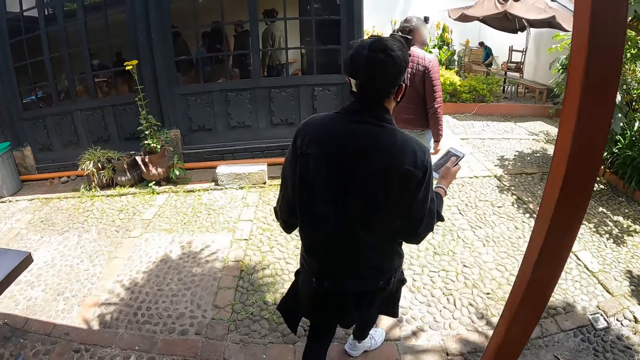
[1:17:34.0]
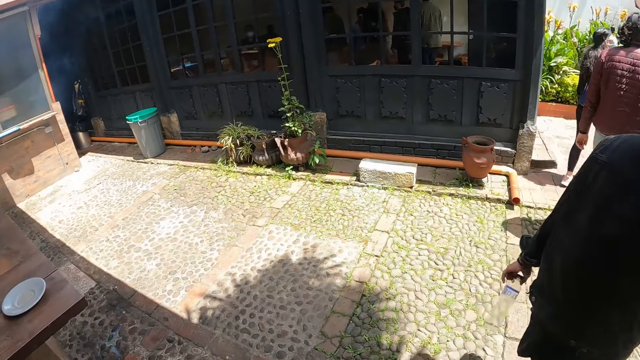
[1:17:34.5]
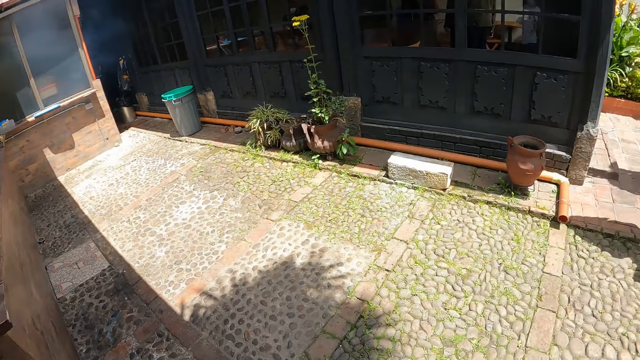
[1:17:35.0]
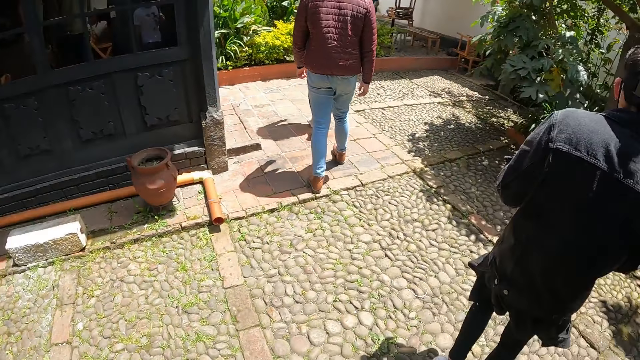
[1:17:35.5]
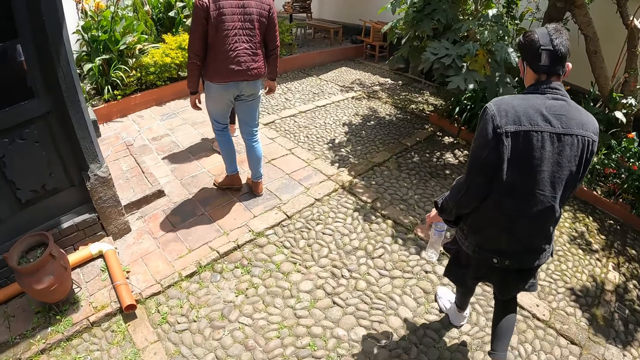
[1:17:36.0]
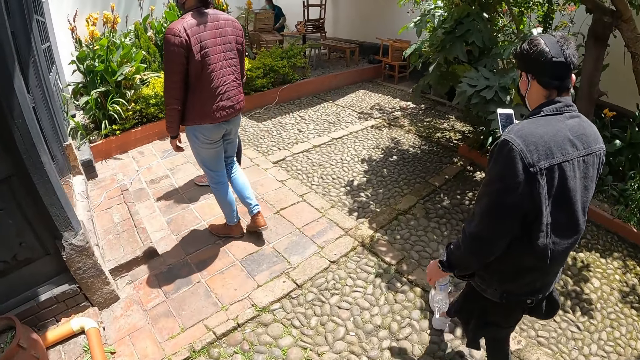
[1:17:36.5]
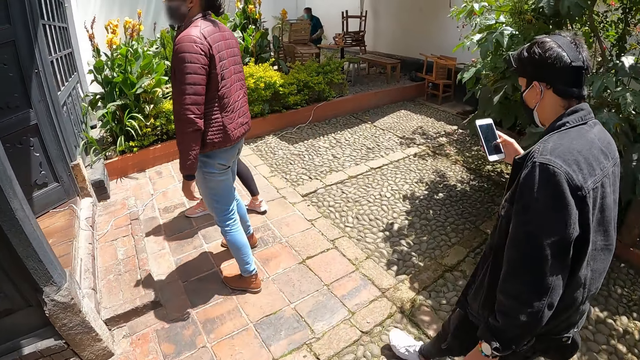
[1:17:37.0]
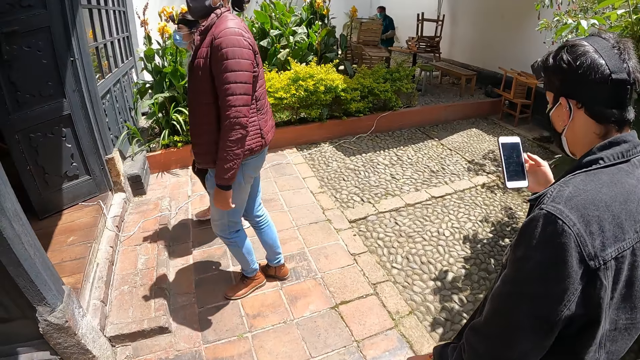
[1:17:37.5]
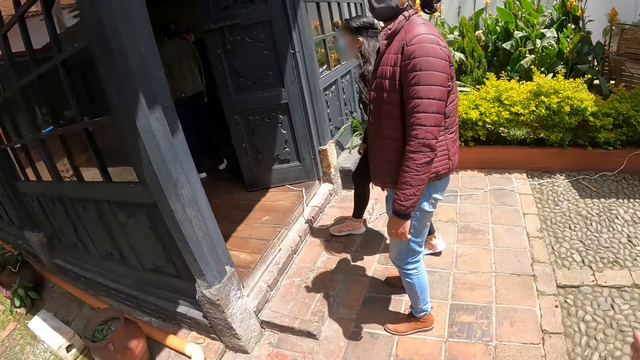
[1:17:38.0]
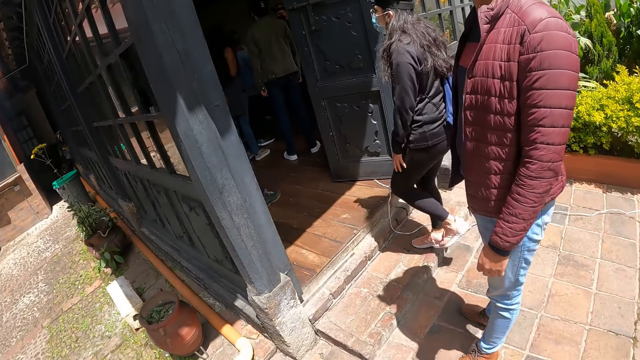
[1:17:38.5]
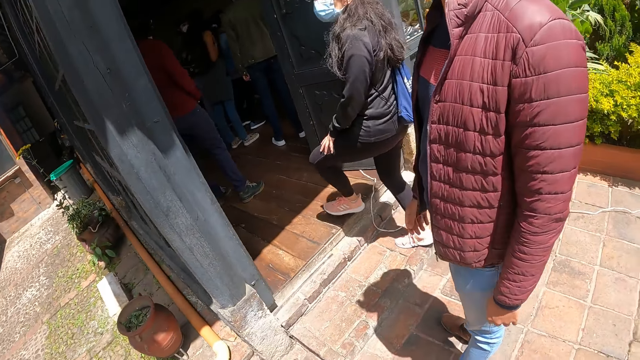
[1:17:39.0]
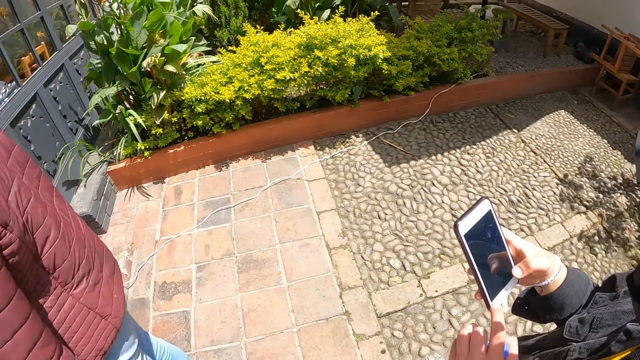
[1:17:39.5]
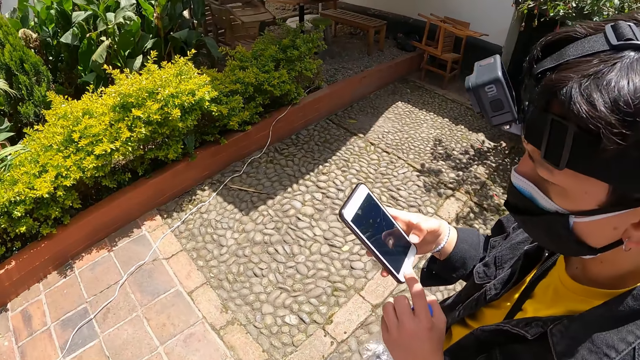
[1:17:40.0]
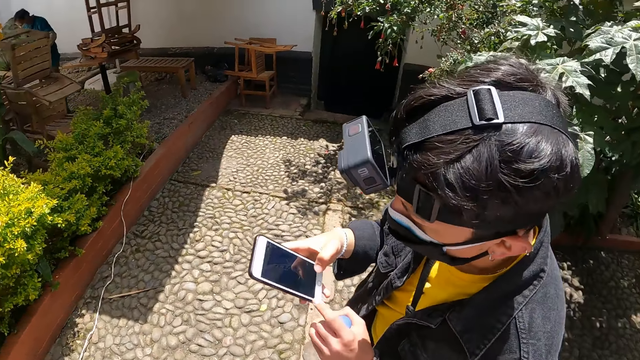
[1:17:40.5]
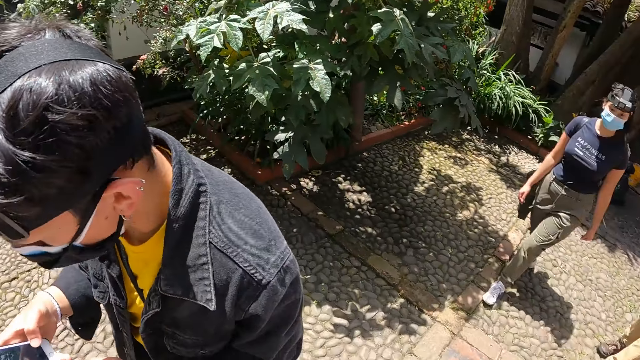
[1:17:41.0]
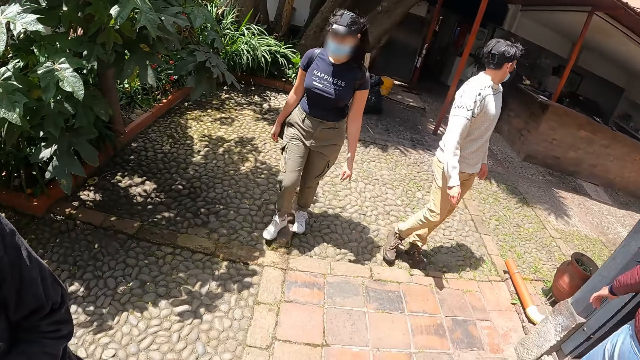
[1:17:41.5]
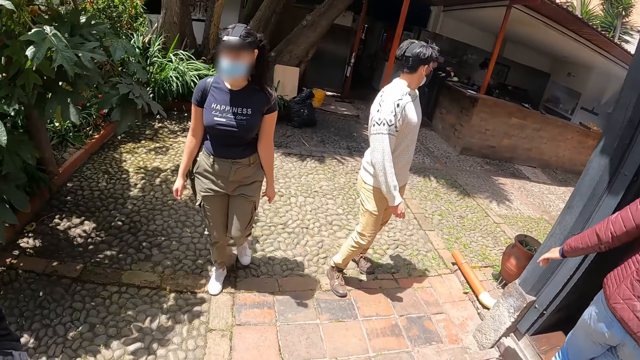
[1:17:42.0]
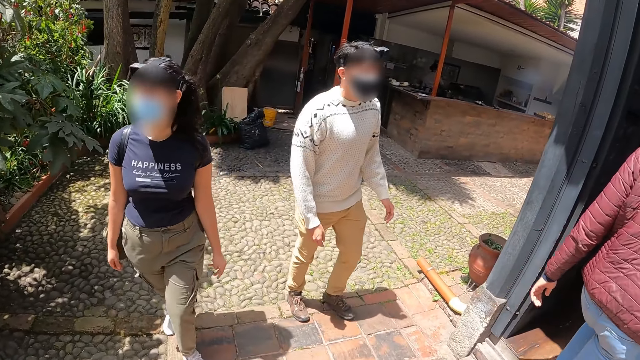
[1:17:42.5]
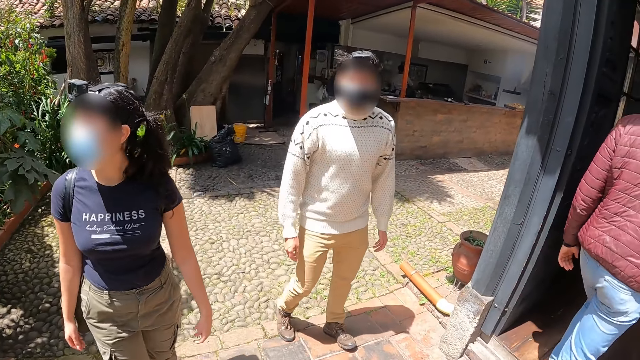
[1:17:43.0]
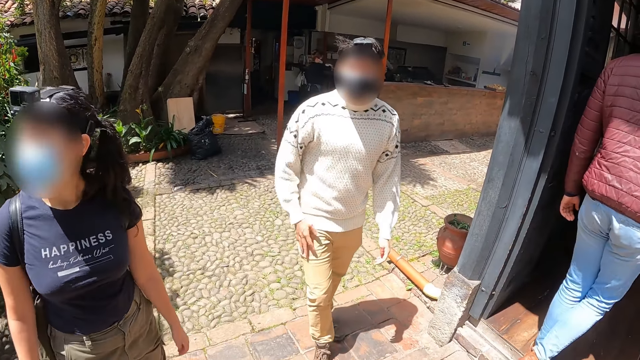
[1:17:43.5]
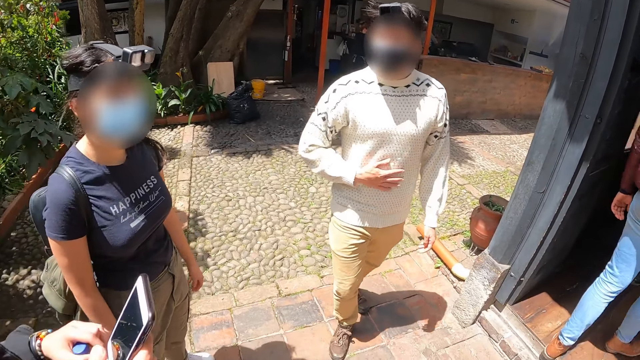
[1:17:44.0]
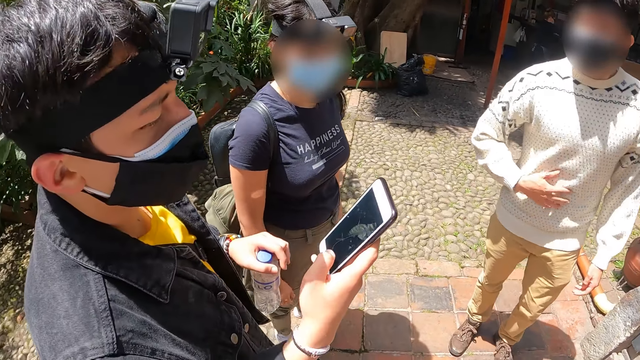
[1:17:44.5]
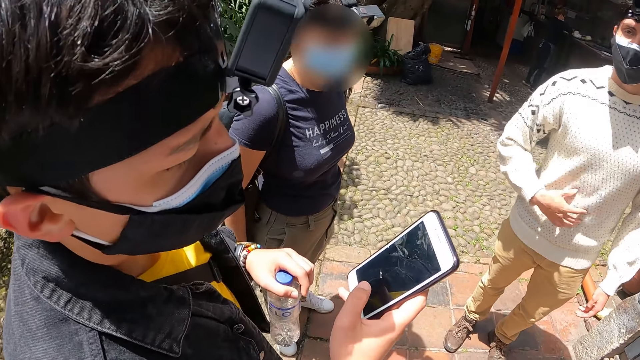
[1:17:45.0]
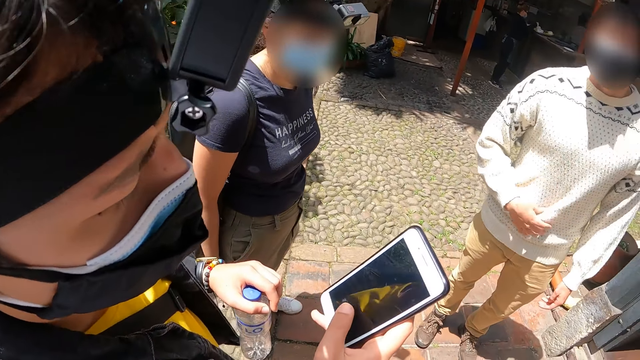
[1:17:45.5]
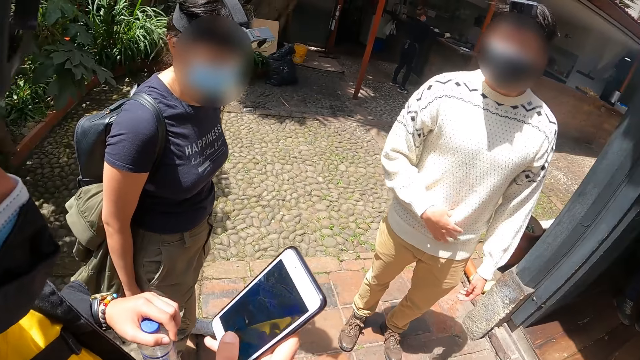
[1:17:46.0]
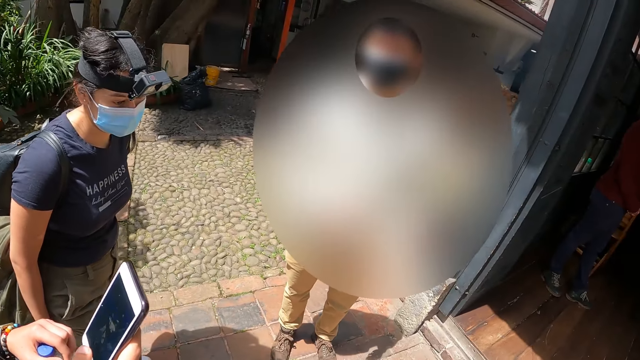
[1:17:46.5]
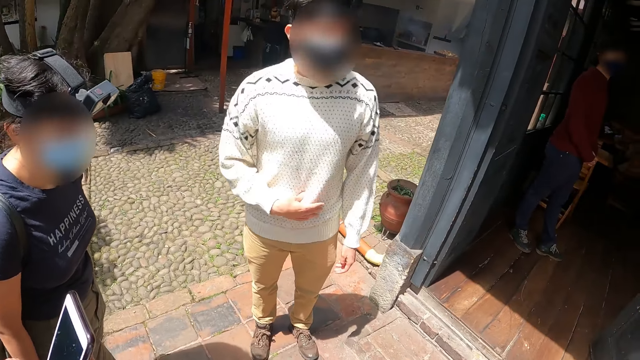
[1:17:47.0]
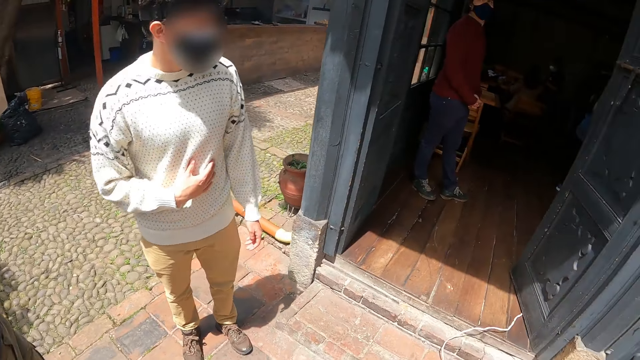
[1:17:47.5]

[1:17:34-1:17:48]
The camera wearer looks around. They walk ahead. They stand. They look at a man. They look around. The man rubs his stomach.

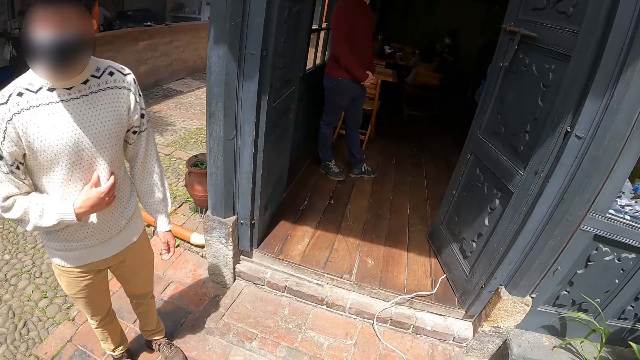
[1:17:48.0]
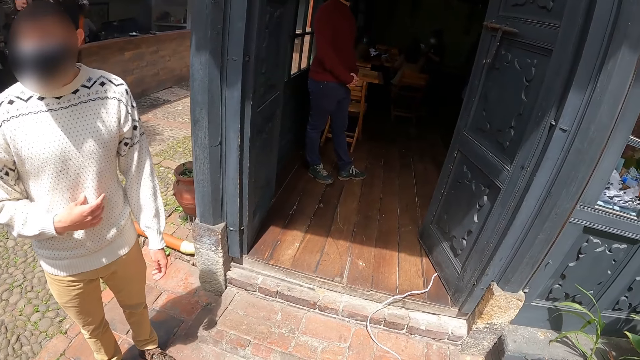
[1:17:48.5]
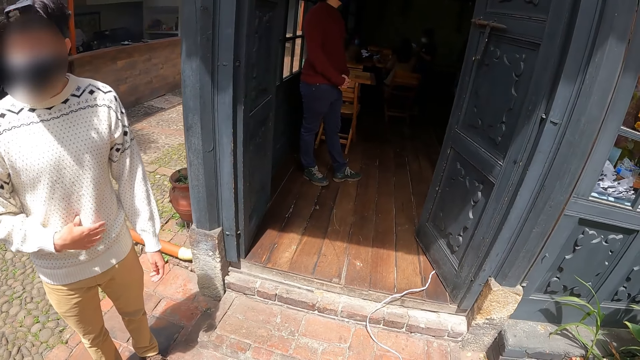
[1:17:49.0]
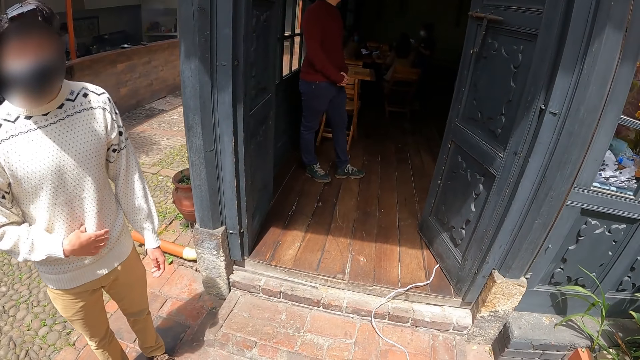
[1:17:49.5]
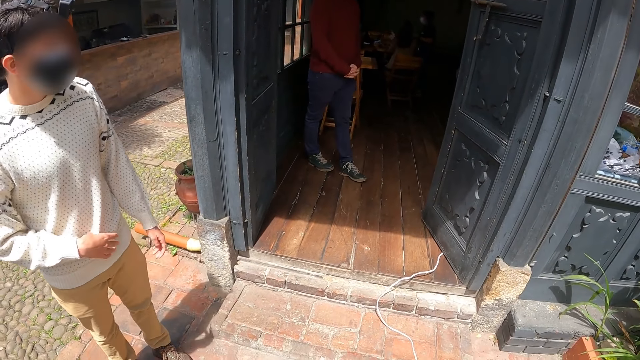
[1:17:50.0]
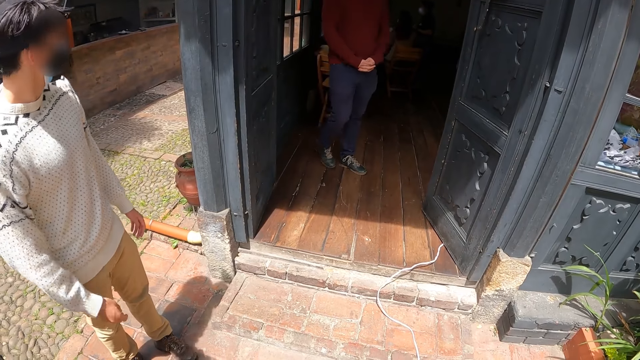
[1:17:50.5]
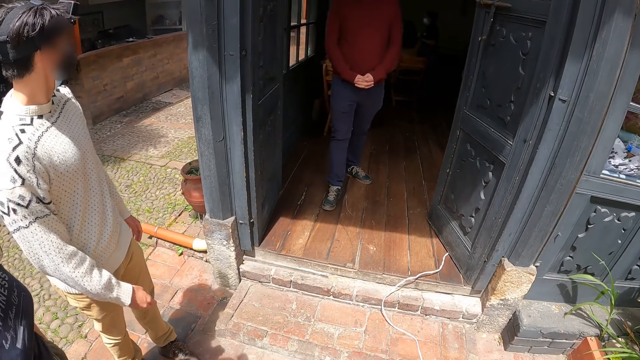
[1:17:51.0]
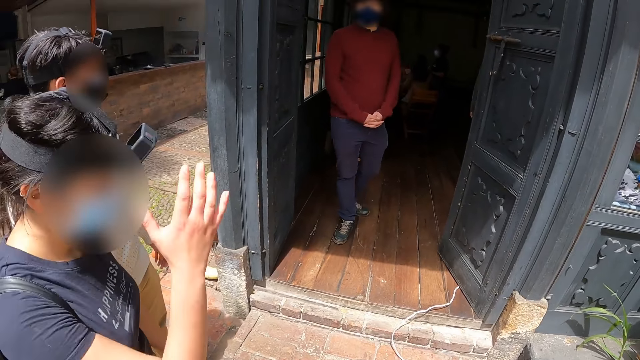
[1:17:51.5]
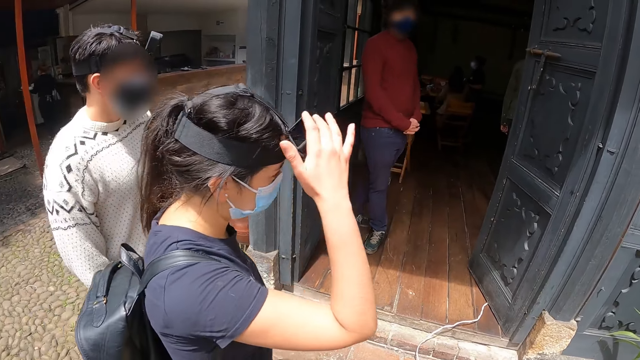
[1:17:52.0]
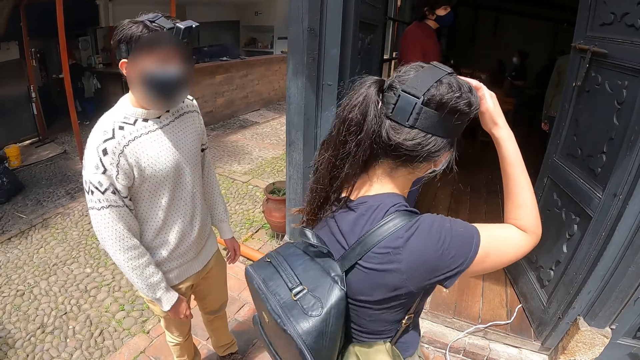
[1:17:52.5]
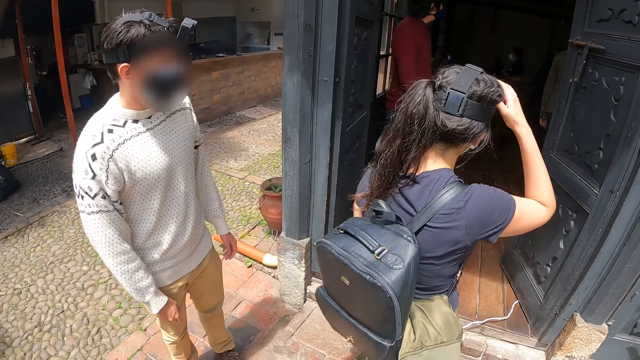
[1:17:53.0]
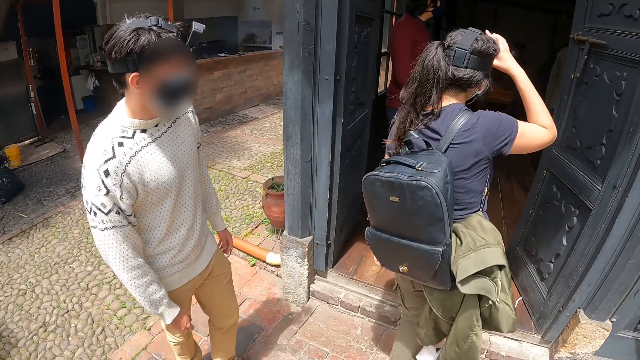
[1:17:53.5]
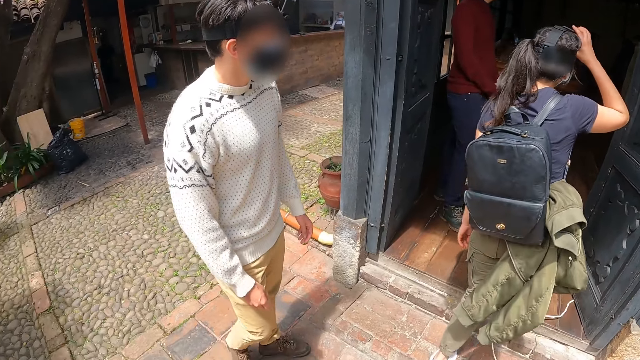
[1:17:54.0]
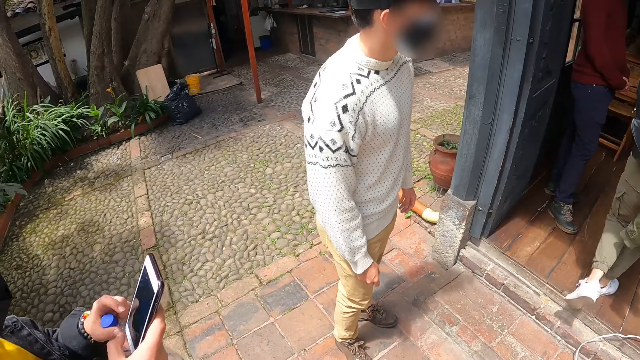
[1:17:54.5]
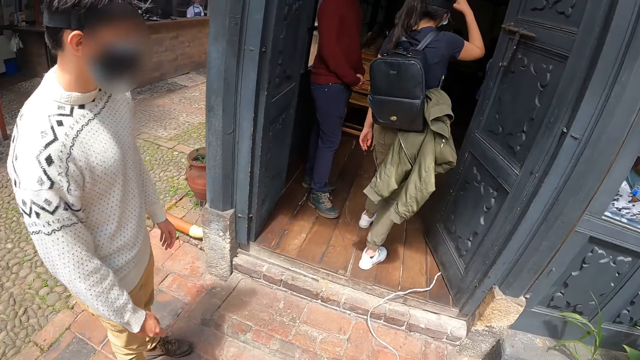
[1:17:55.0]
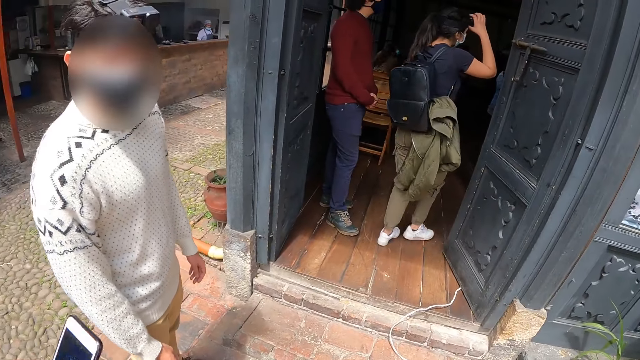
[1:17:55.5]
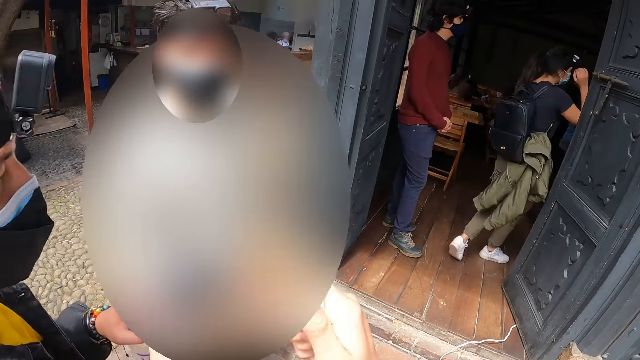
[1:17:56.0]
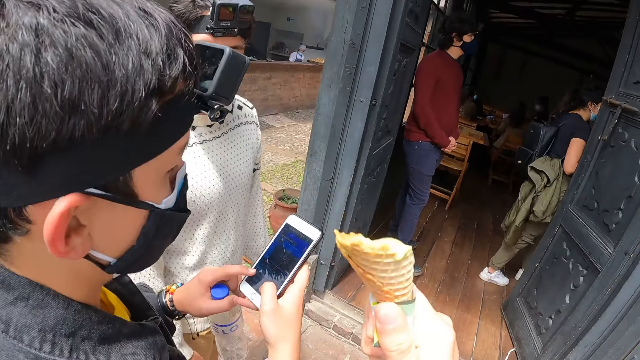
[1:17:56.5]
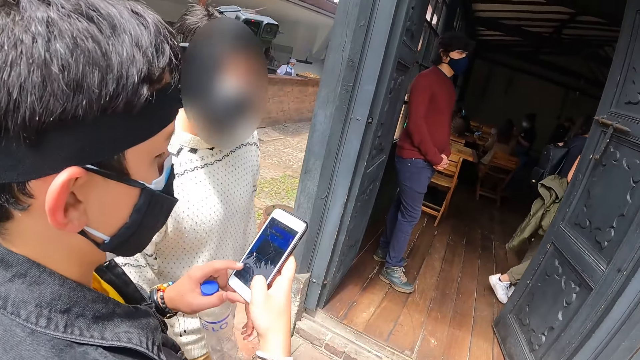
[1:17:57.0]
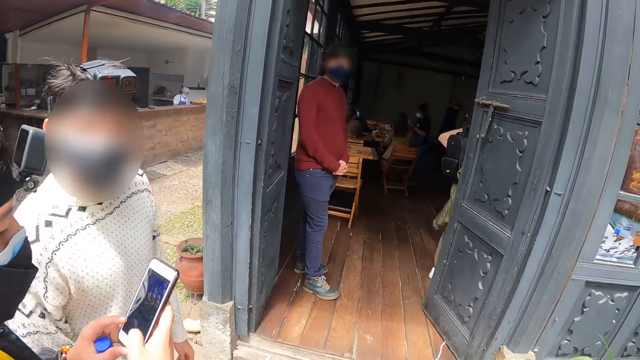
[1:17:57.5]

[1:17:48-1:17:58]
A woman adjusts her camera. The camera wearer lifts the ice cream cone with the right hand.
